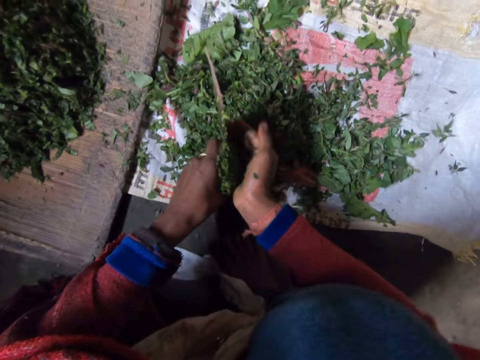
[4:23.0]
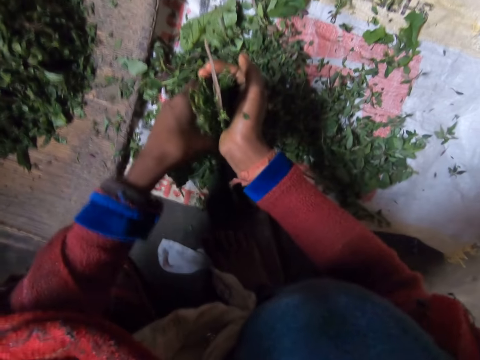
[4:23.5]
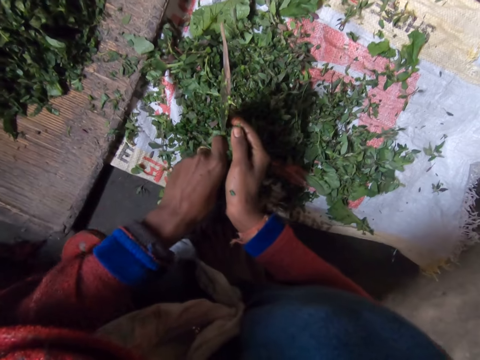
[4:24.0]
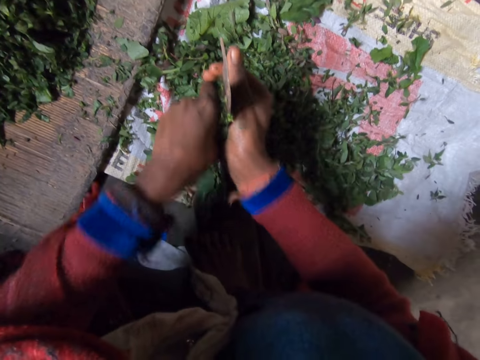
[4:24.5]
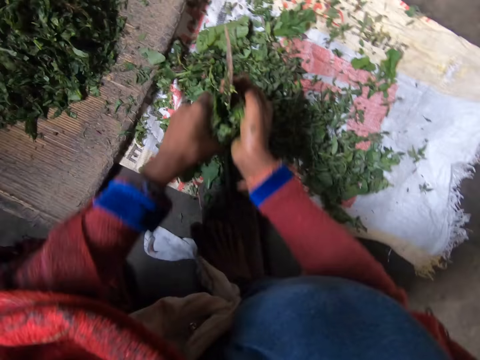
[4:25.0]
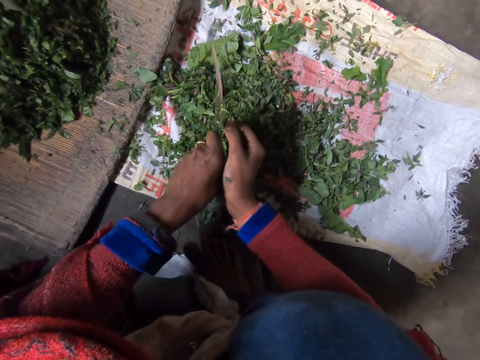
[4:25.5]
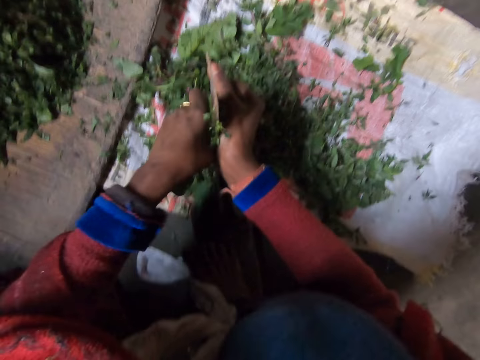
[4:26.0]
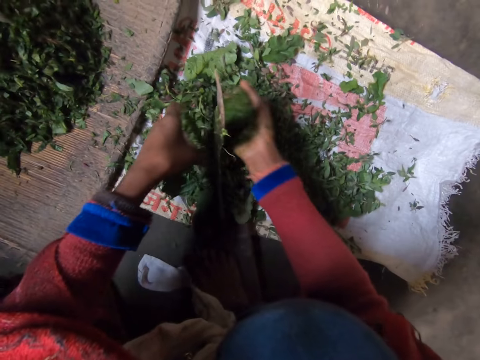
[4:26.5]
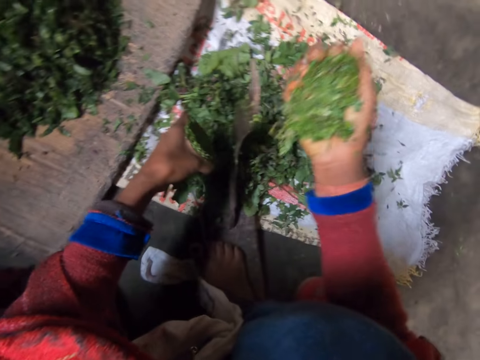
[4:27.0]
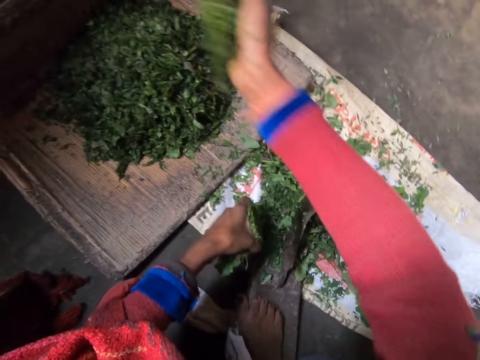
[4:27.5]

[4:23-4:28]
The camera wearer shreds the leaves on the blade. They throw the shredded leaves on the wooden board.

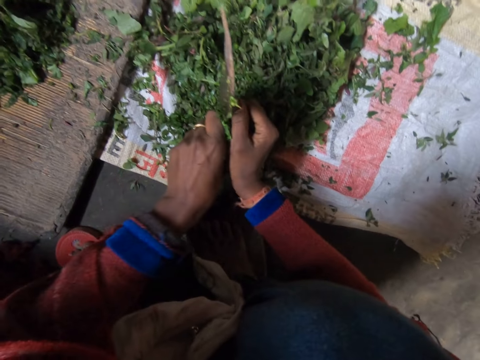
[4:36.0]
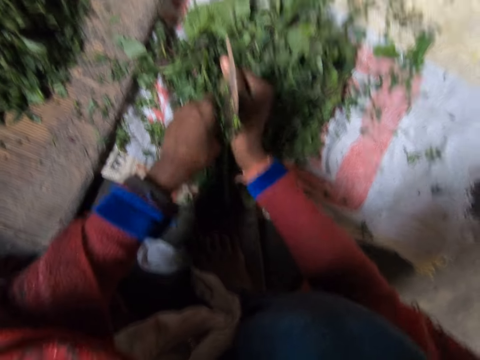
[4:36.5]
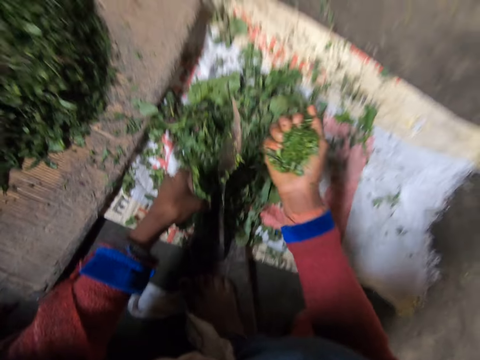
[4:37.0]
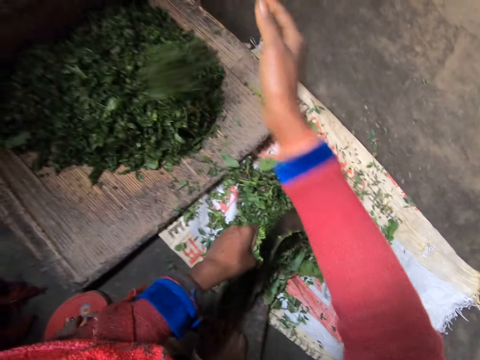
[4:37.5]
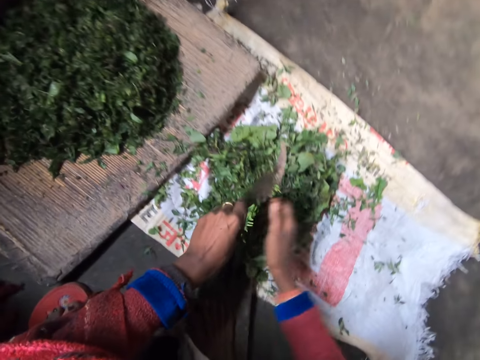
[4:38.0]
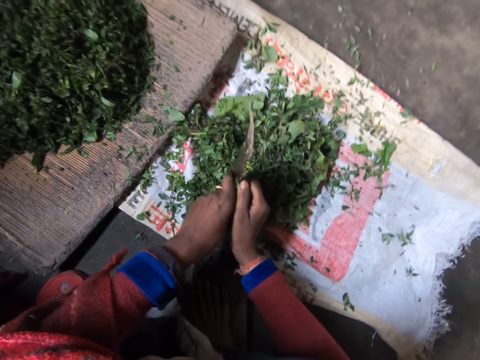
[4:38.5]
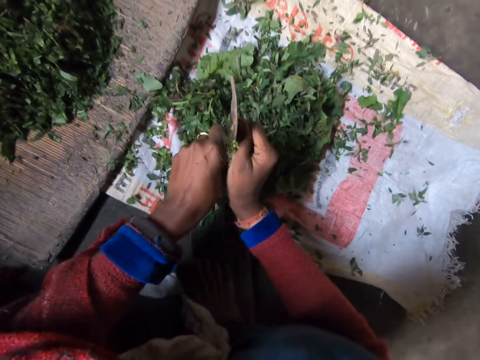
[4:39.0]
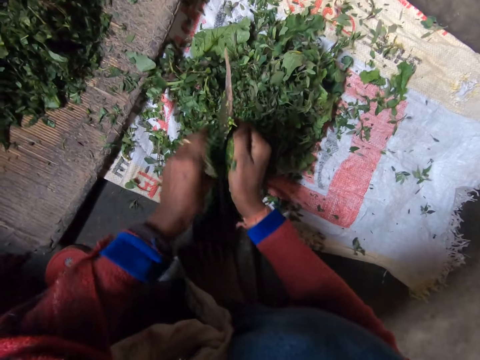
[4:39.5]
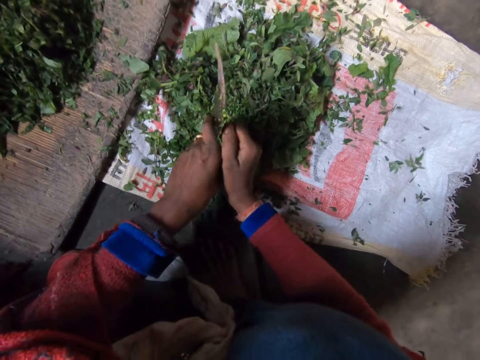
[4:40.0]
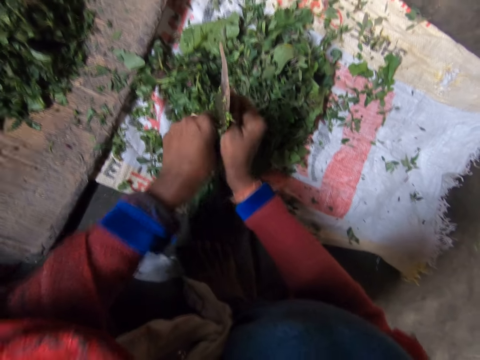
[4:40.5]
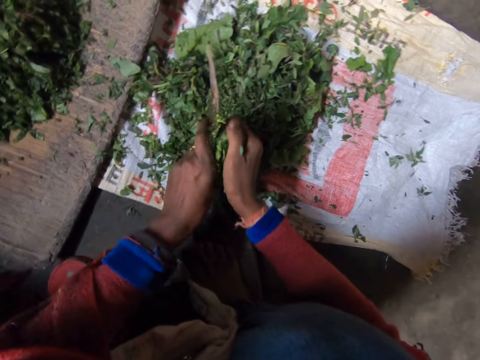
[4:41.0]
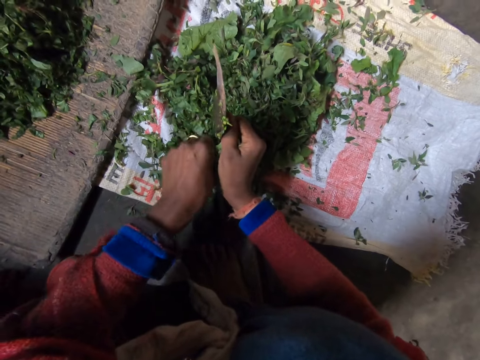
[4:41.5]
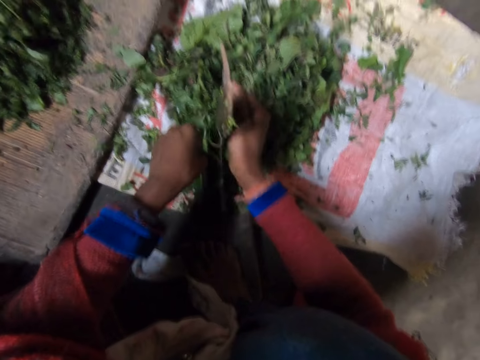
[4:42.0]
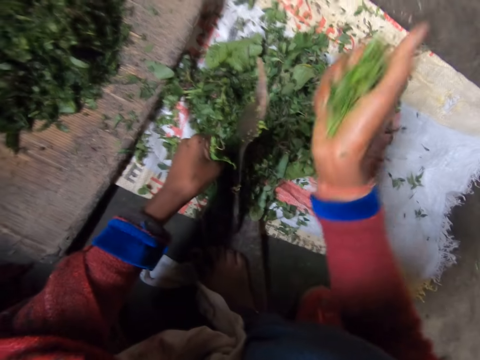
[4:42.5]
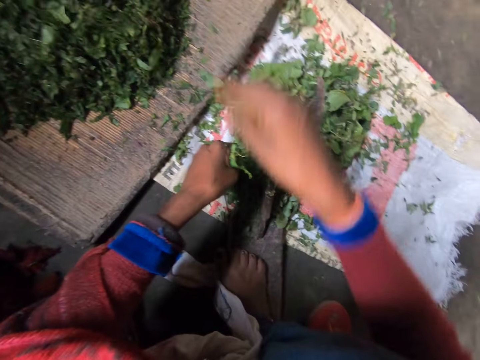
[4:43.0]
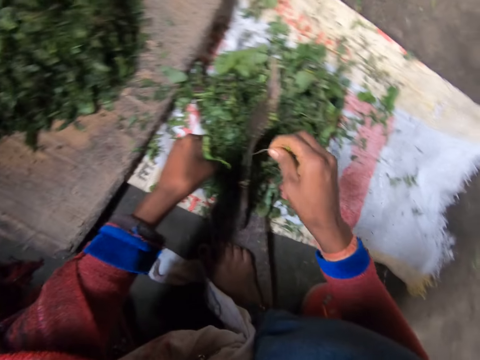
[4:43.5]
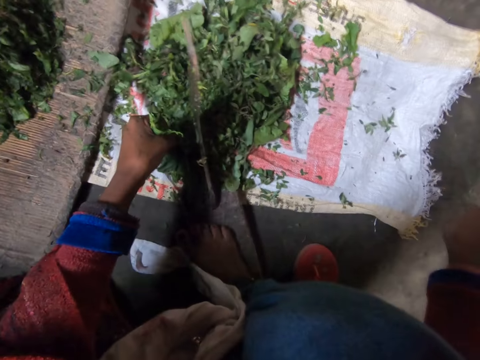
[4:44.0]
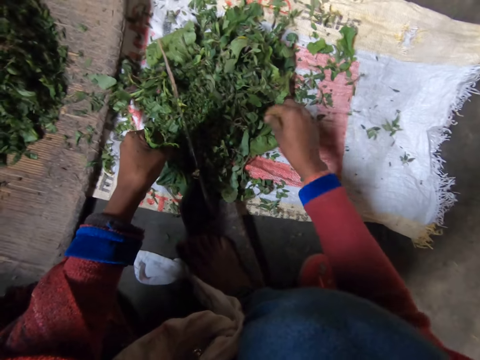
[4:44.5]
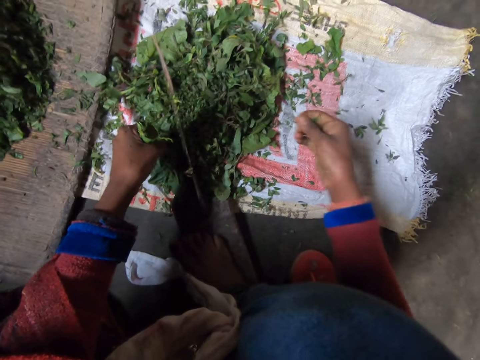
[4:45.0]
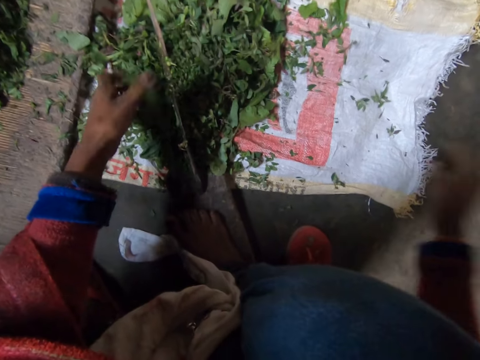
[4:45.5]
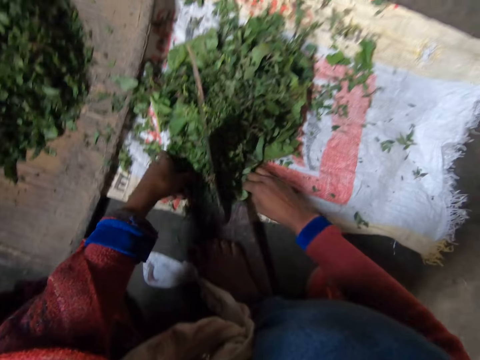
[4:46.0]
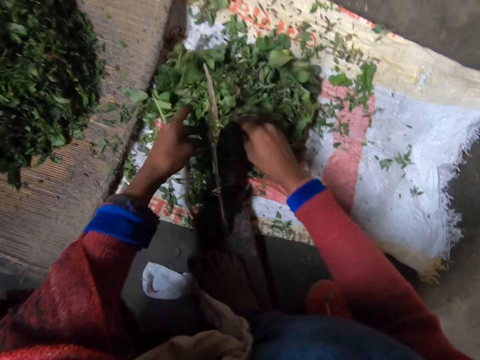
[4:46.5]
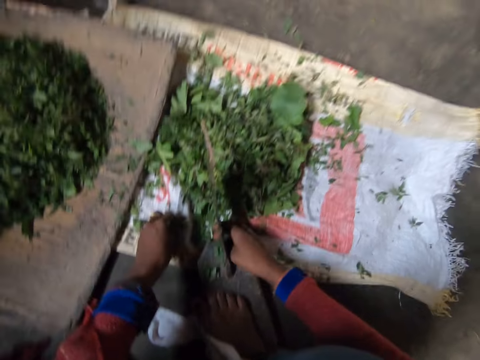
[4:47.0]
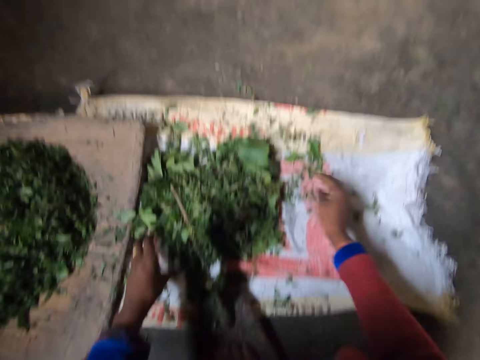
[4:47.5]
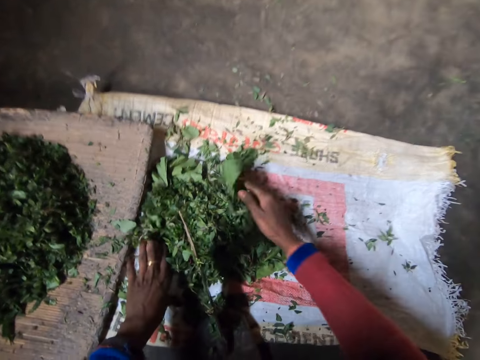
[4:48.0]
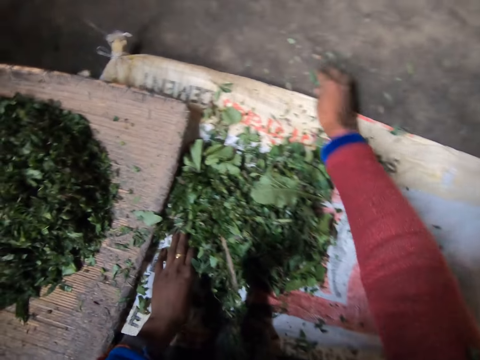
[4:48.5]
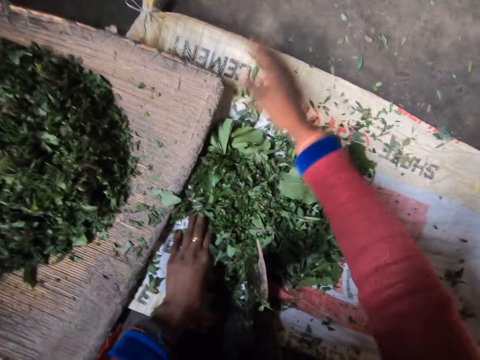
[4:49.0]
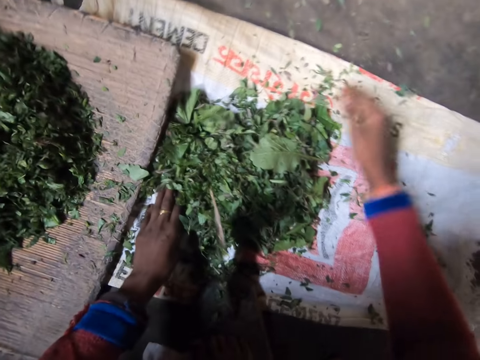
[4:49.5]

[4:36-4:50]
The camera wearer throws the shredded leaves on the wooden board. They shred the leaves on the blade. They throw the shredded leaves on the wooden board. They remove a stalk from the leaves and throw the stalk away. They drop the thread. They drop vegetables in a sack. They throw the dirt. They put the green vegetables together.

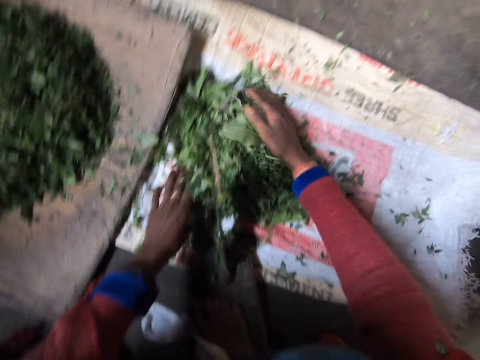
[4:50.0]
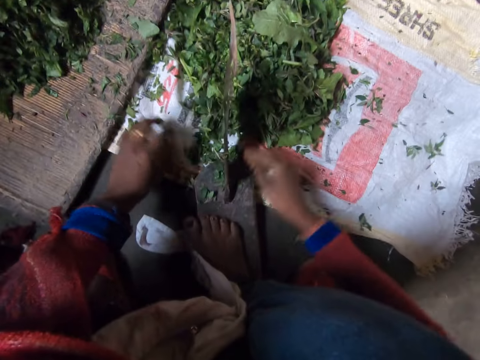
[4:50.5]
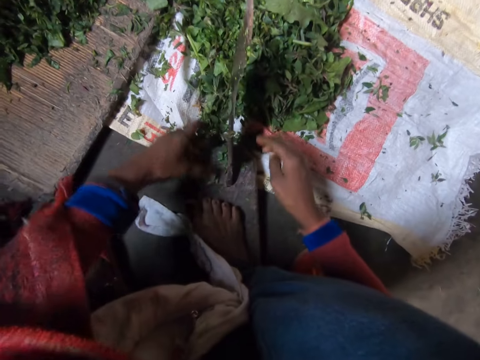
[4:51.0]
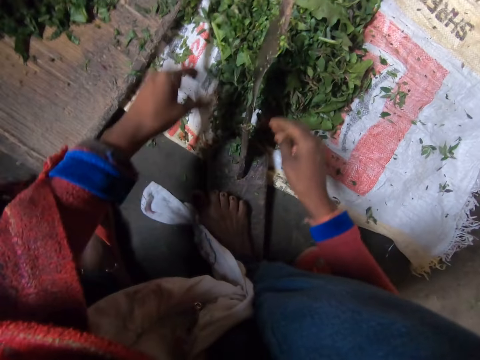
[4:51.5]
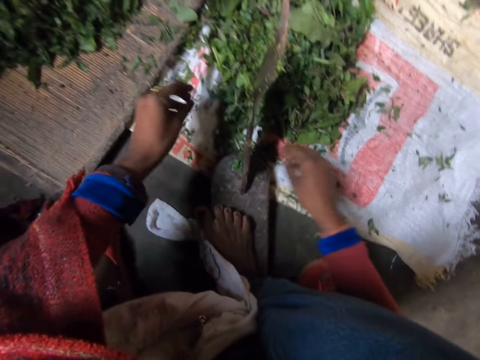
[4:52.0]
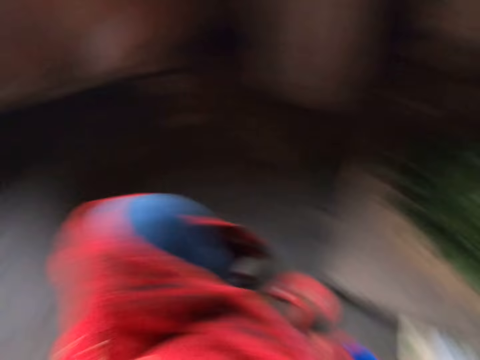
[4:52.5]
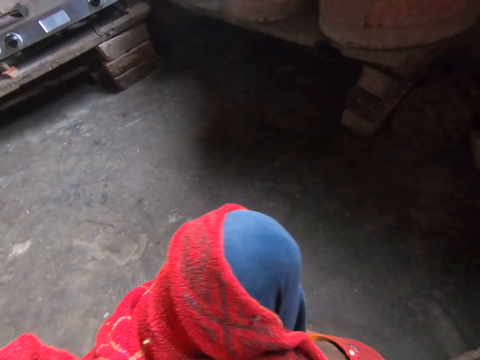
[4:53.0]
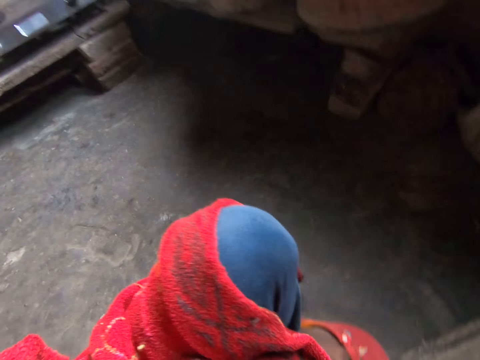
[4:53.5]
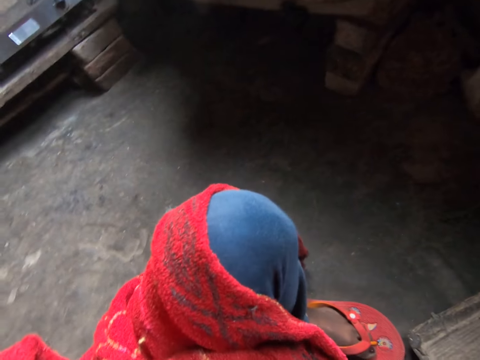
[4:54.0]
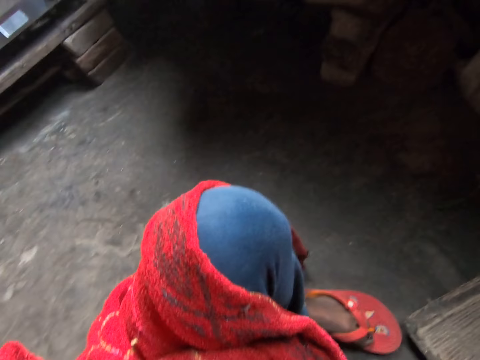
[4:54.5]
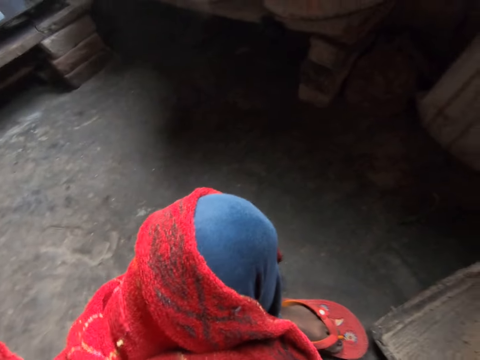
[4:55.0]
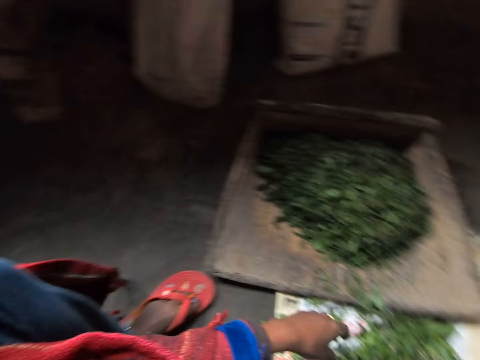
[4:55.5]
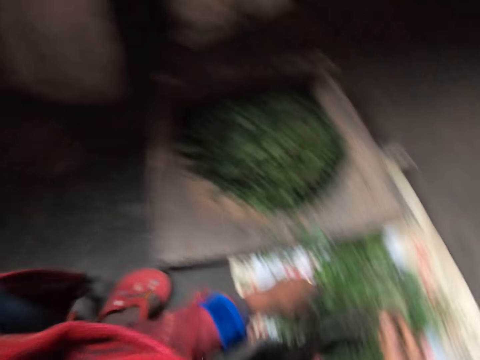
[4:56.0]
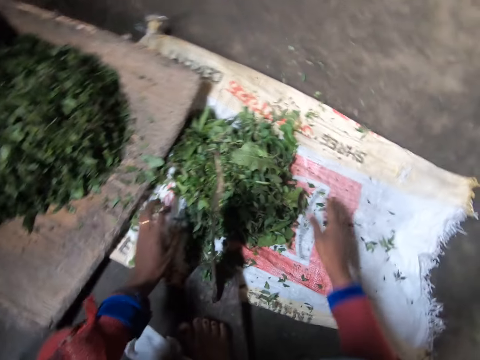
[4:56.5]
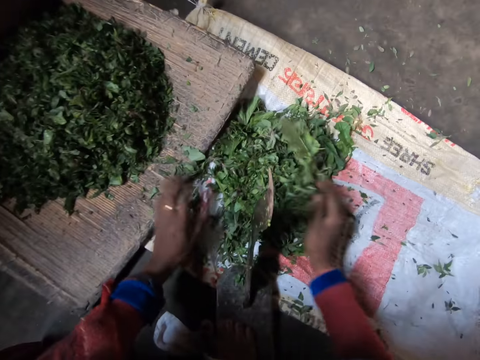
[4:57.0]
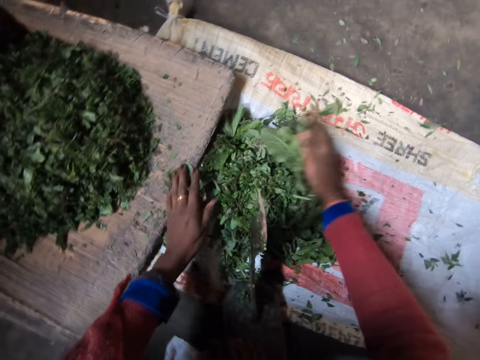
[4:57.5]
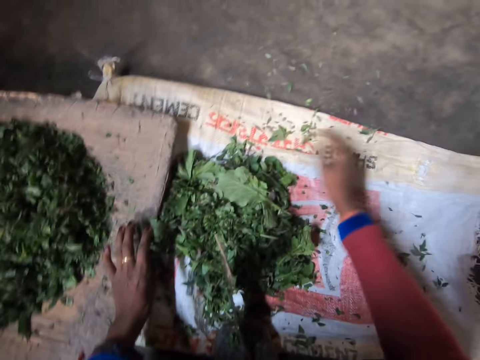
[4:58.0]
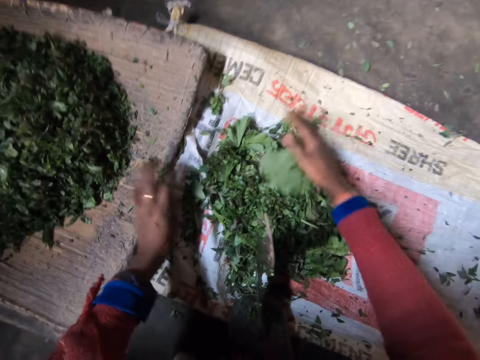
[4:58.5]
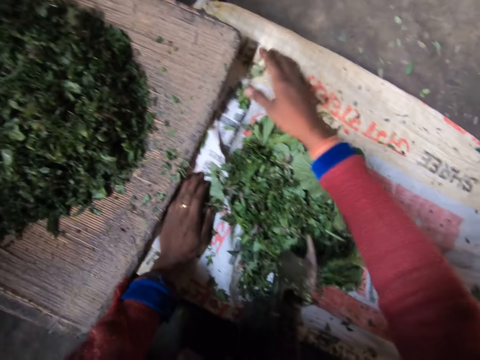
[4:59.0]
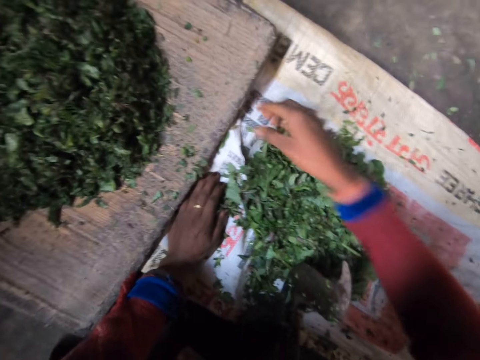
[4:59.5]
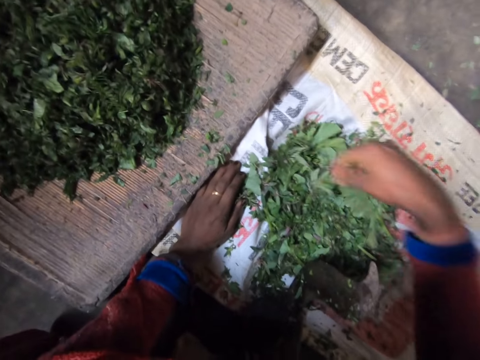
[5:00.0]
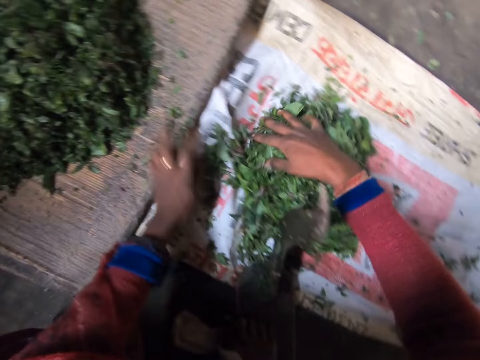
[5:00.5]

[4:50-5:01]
The camera wearer looks around. They put the green vegetables together. They push a tray.
